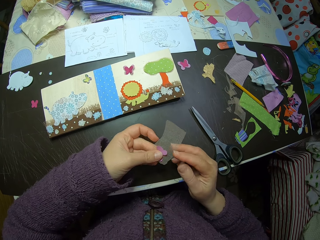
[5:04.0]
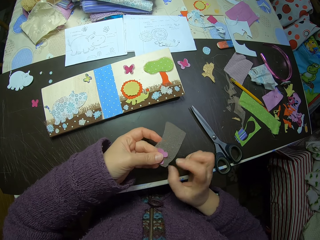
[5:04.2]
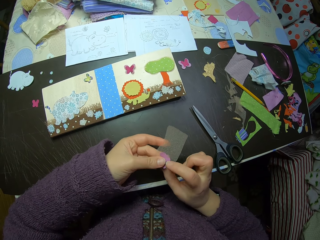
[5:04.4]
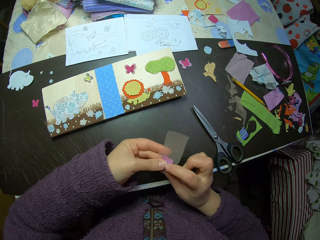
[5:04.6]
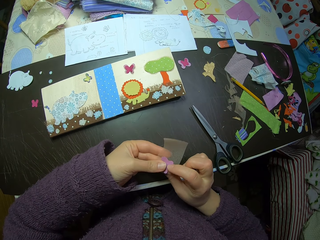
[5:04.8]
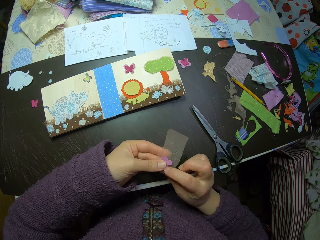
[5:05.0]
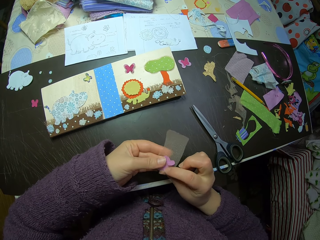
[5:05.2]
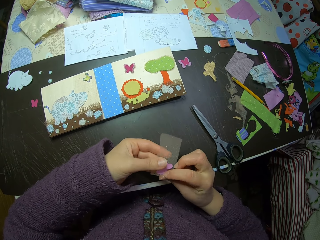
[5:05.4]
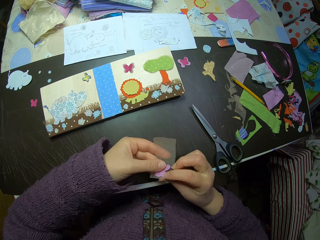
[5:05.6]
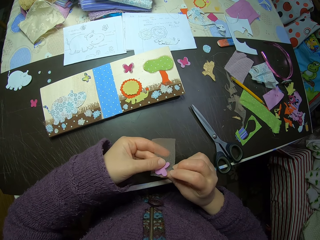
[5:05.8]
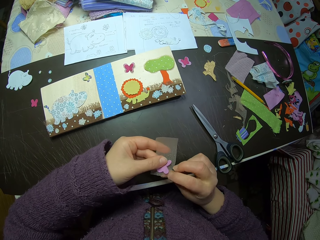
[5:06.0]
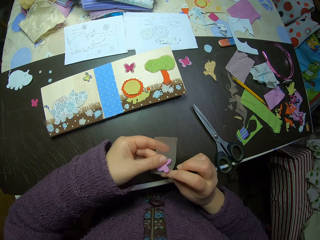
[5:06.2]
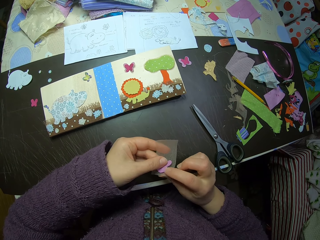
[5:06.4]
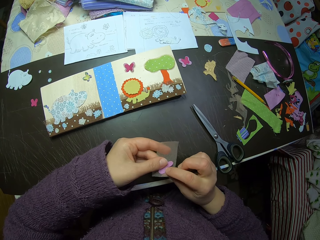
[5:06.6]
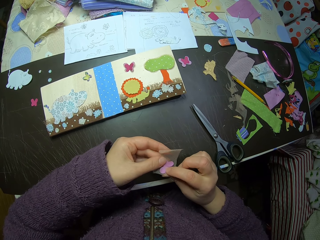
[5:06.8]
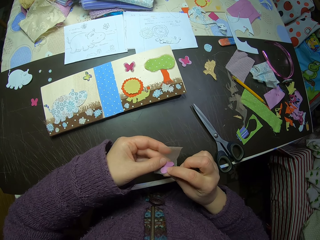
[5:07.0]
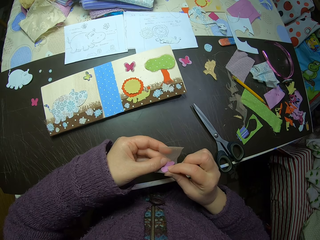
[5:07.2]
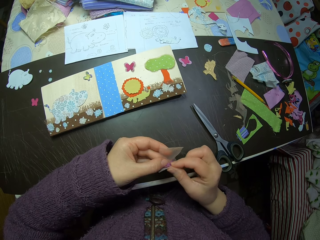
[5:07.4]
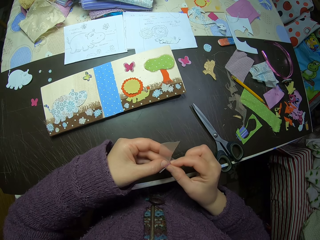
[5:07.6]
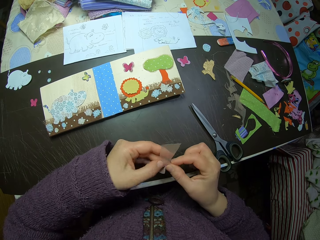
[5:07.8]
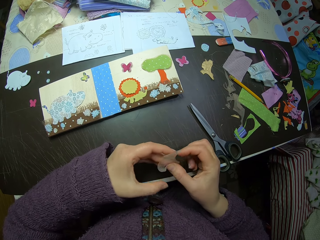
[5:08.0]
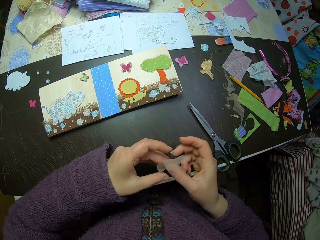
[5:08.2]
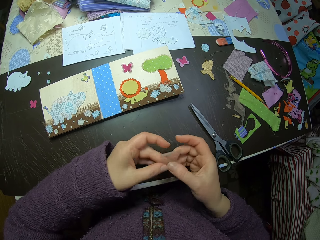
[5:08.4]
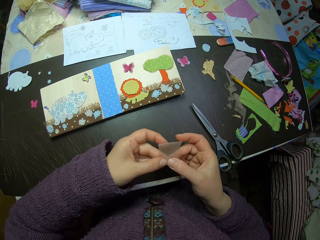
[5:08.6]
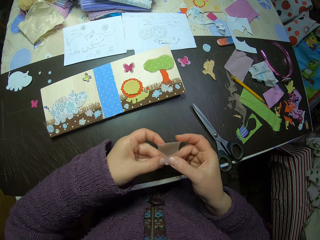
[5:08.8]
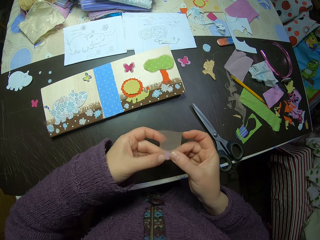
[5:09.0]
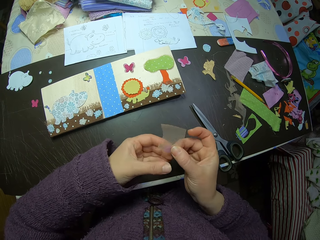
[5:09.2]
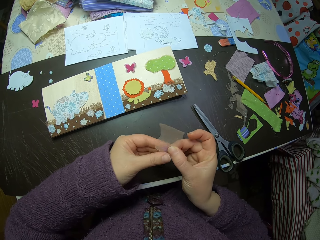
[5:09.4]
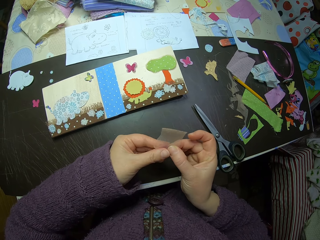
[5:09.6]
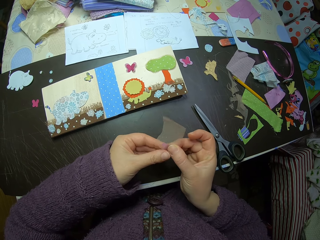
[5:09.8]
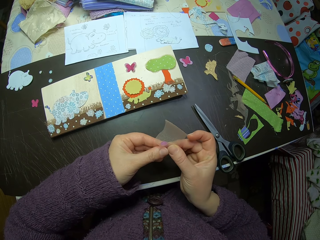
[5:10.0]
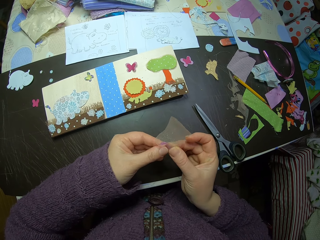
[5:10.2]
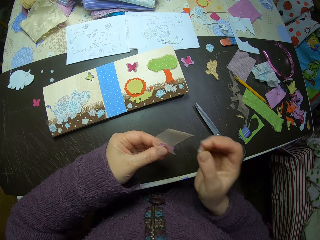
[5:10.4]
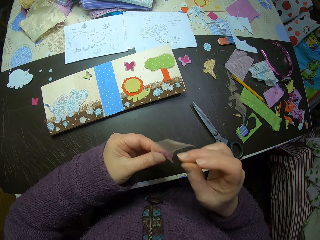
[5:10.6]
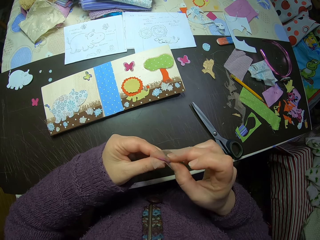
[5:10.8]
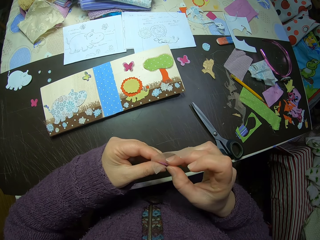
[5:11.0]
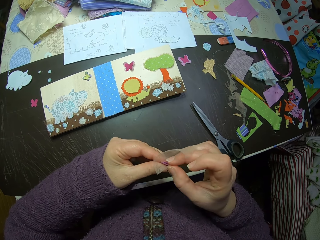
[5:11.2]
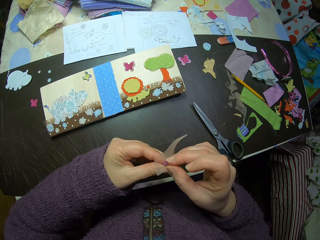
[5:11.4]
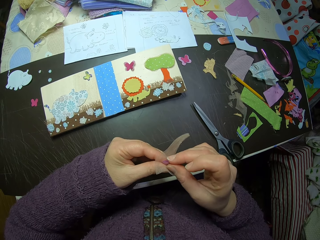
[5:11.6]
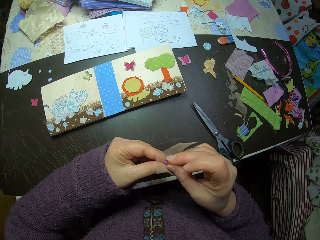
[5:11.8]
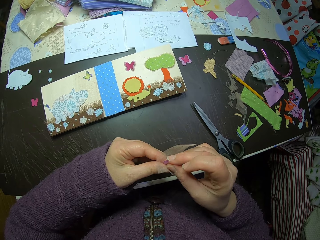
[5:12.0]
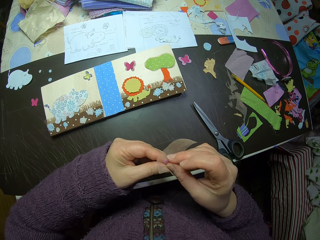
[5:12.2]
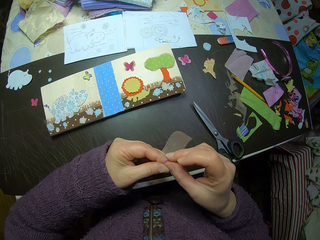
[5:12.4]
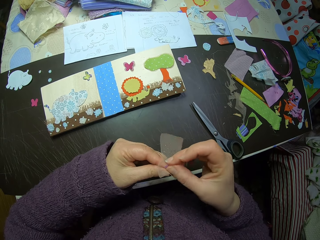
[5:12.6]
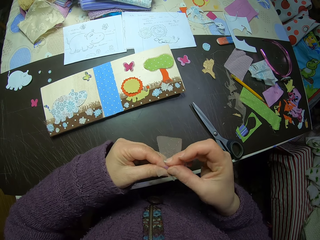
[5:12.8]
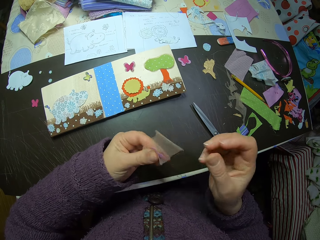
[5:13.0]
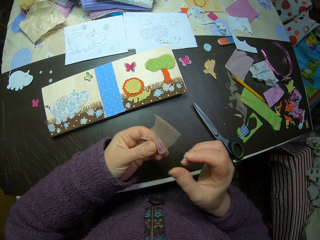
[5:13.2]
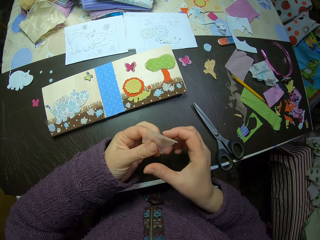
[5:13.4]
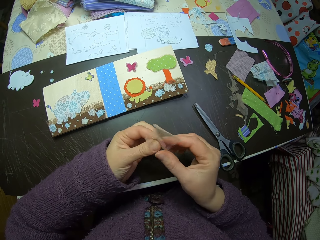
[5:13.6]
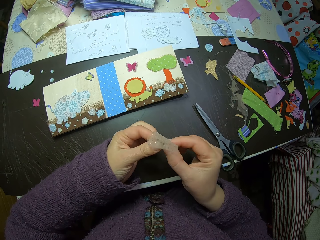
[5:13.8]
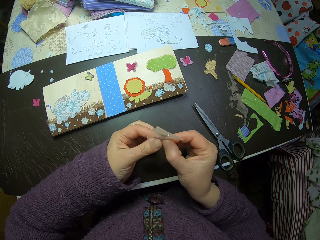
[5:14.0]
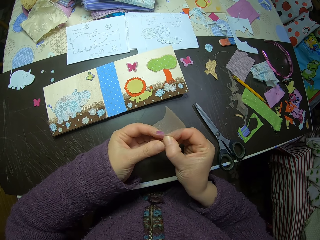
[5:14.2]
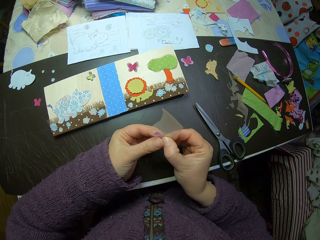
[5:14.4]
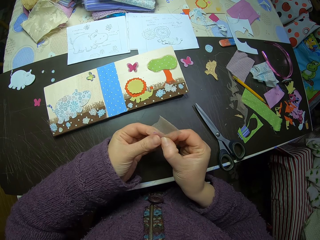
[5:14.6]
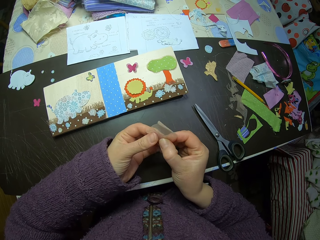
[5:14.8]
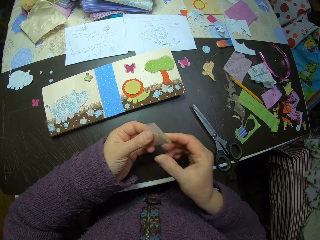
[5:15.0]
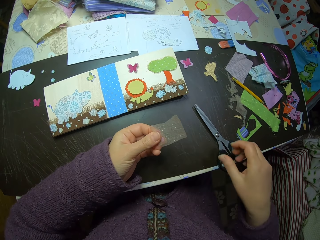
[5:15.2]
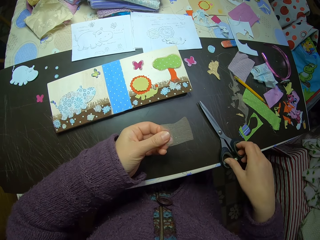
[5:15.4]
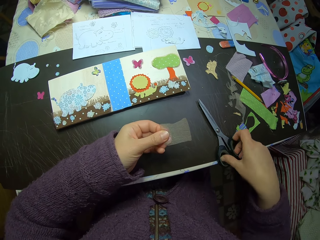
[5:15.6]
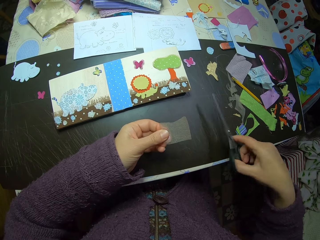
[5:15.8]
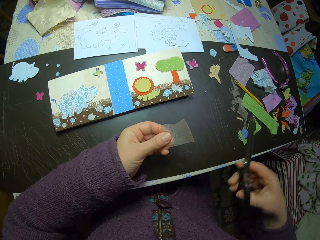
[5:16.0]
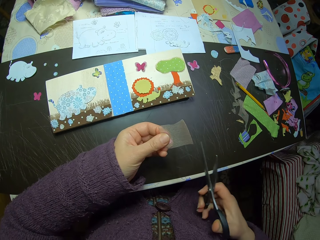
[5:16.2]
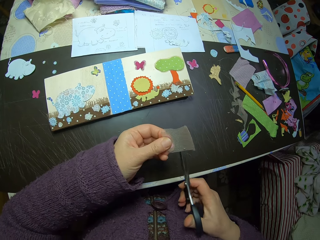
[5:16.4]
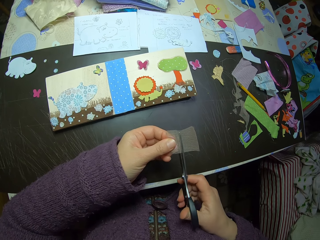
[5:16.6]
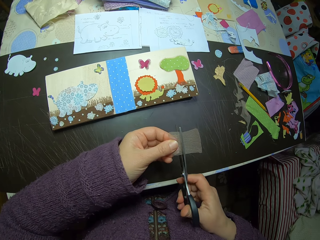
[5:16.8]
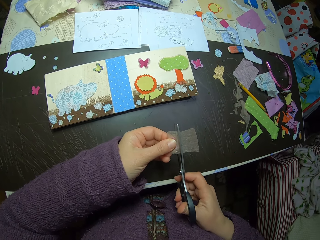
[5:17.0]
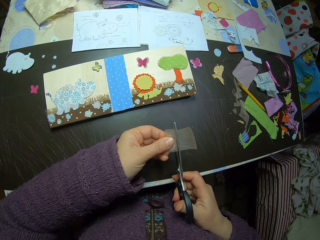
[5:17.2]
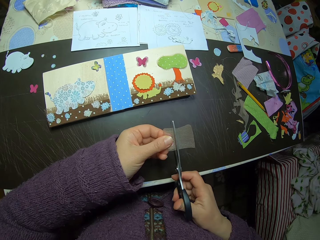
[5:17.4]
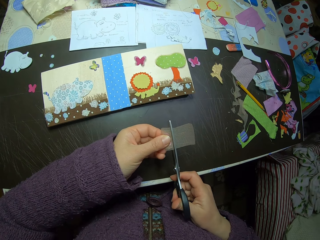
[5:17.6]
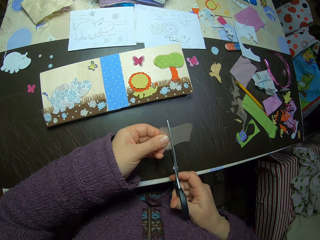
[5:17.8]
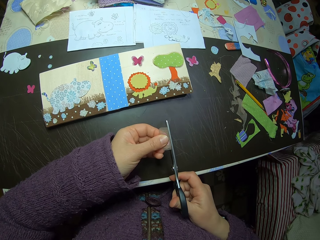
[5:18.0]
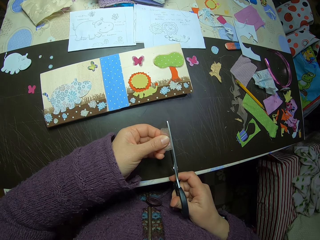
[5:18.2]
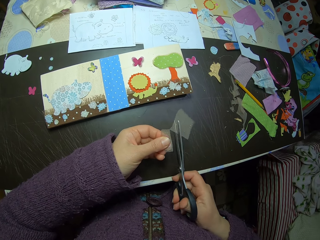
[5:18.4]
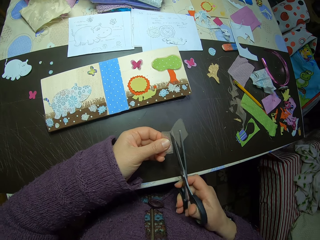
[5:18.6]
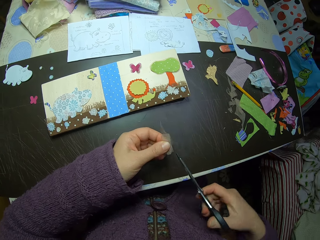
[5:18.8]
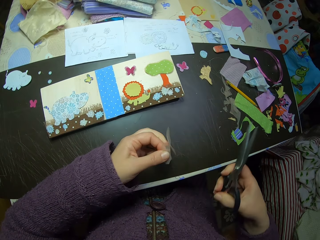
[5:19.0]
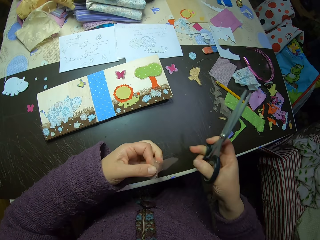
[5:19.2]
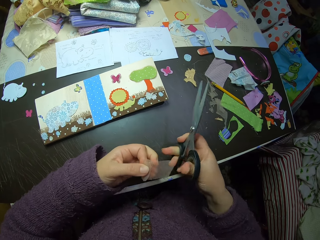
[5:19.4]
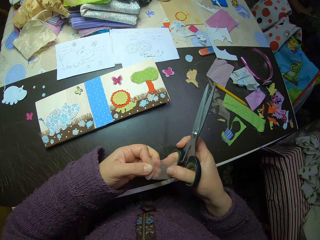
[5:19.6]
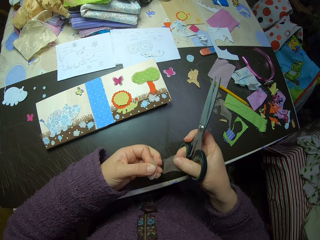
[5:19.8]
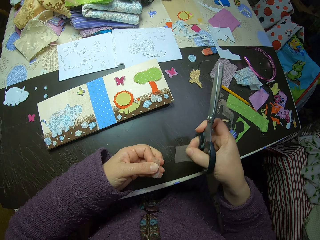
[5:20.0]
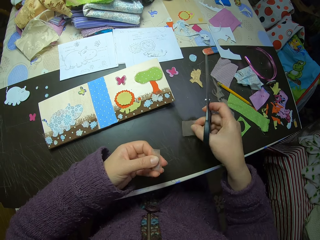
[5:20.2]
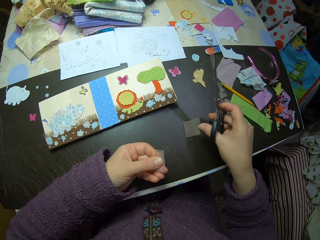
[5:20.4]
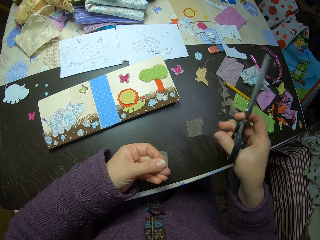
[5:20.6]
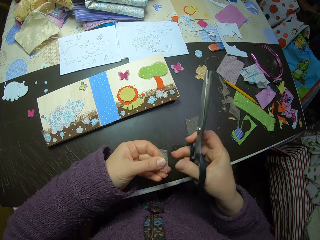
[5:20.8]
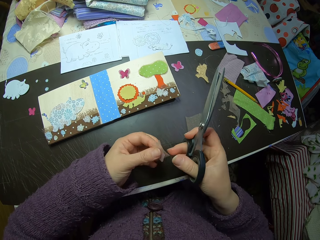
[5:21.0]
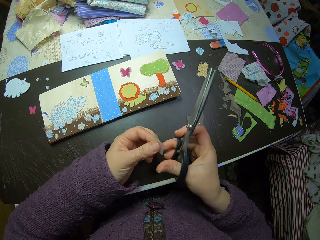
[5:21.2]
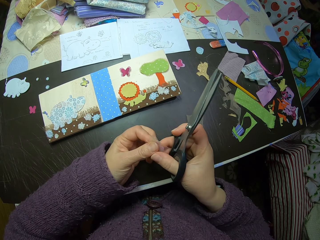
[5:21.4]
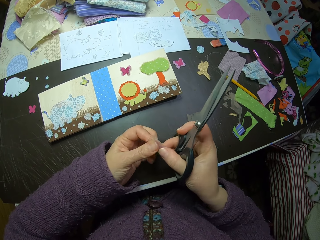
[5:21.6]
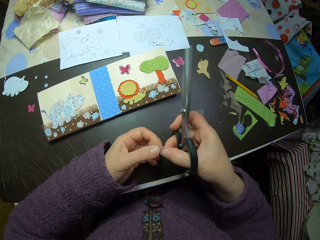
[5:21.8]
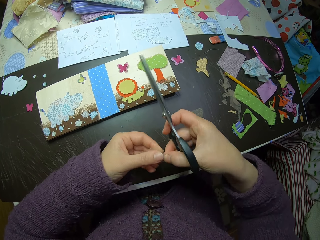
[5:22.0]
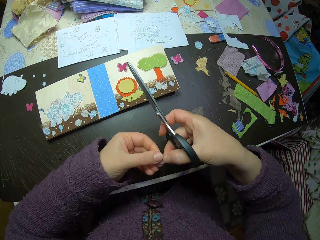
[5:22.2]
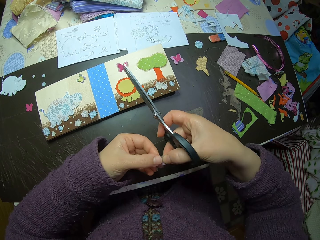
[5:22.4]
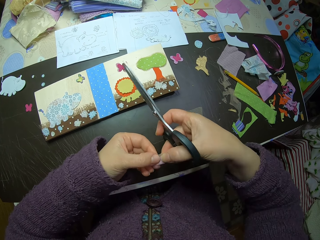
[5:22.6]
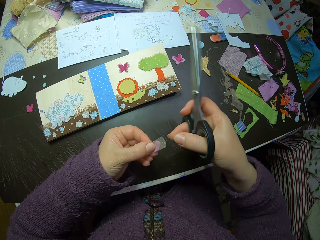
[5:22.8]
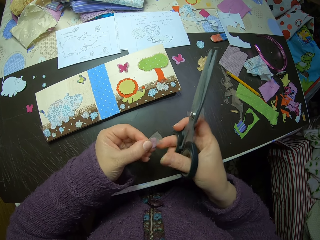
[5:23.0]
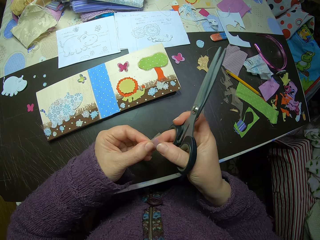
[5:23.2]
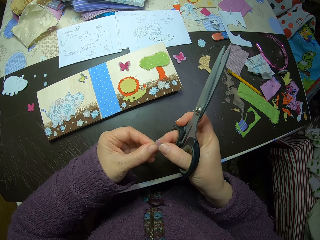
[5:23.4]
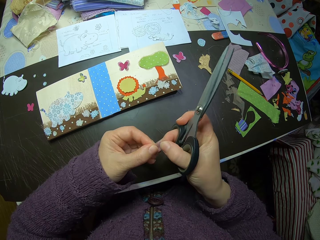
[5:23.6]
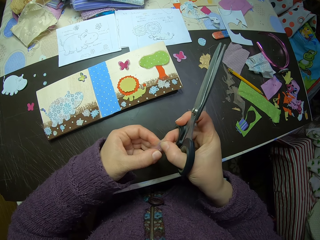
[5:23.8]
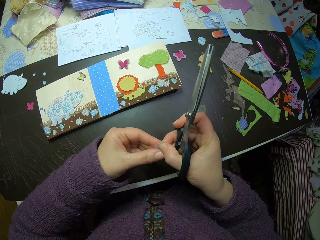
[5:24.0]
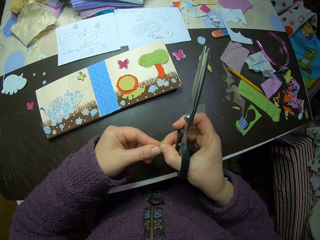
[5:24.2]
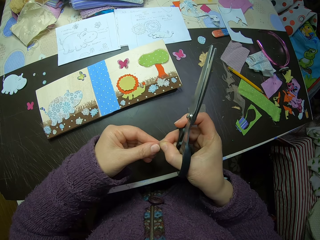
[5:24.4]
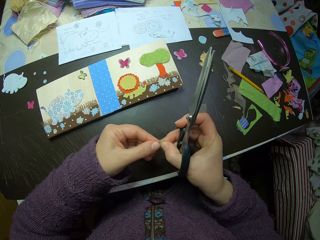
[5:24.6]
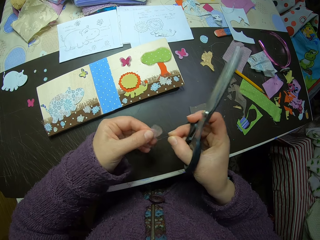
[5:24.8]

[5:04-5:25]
The camera wearer puts the butterfly paper cutting on the fabric. They hold the butterfly paper cutting with both hands. They fold the fabric and butterfly paper cutting. They hold the butterfly paper cutting. They fold the butterfly paper cutting and the fabric. They pick up a pair of scissors. They keep cutting the fiber material or fabric. They pull the fabric. They put the fabric on the table. They hold the folded butterfly paper cutting and fabric with both hands.
